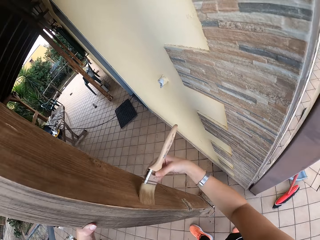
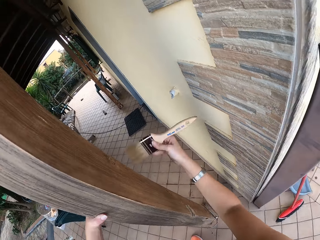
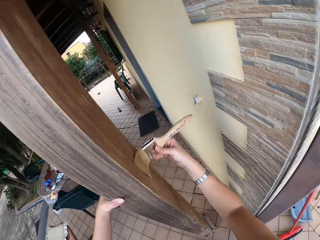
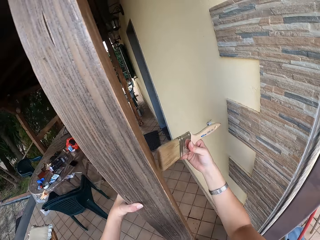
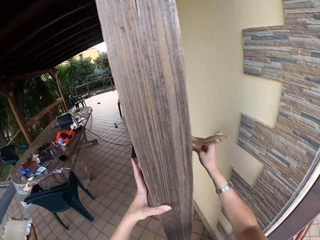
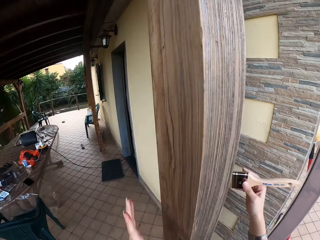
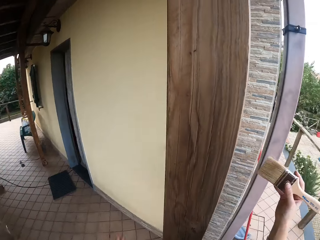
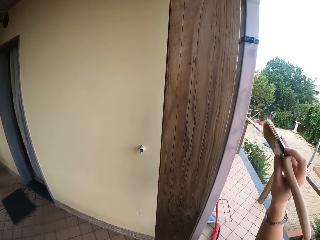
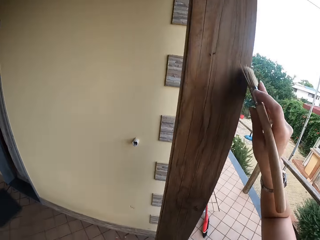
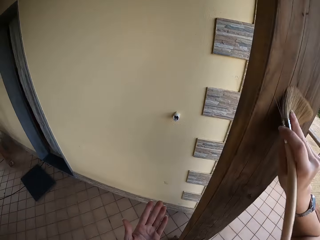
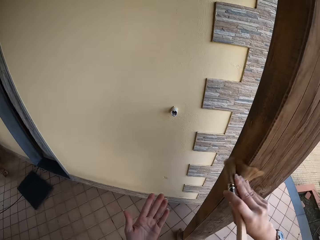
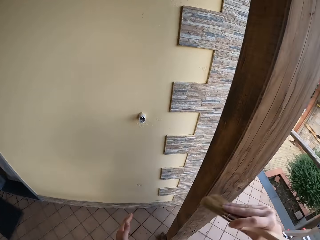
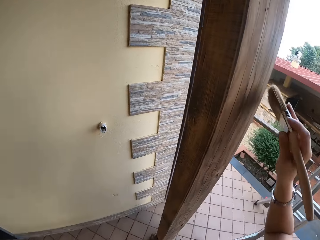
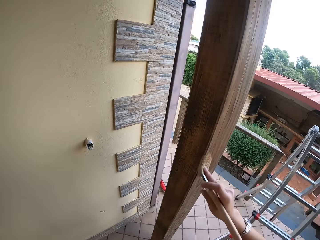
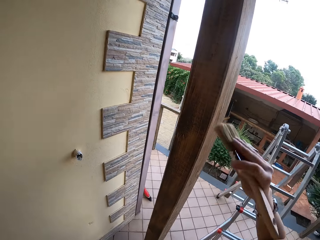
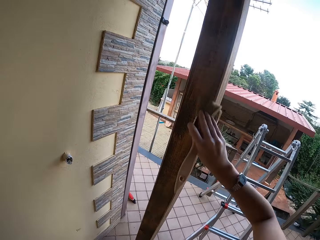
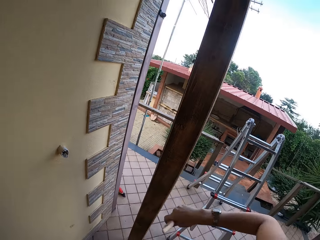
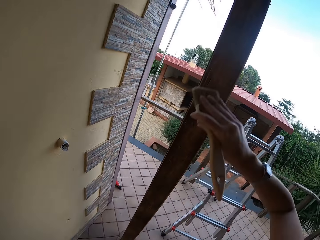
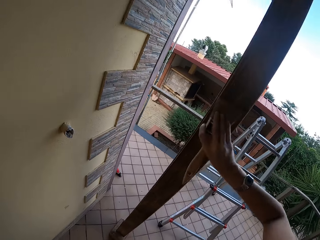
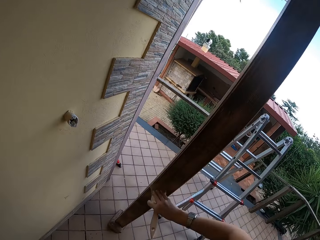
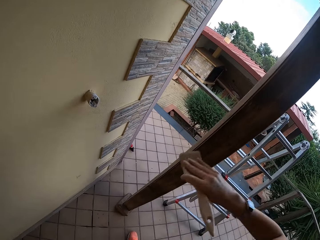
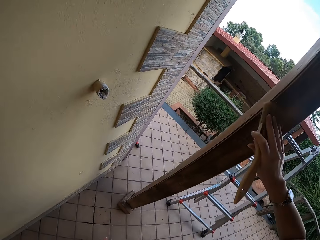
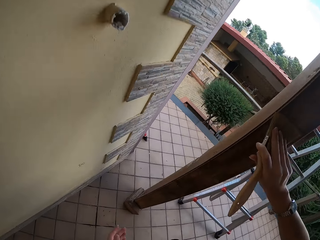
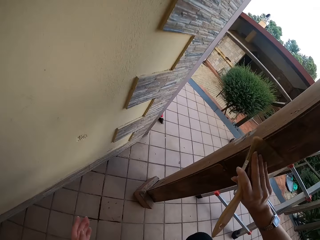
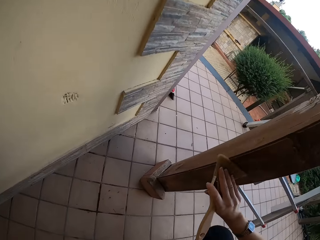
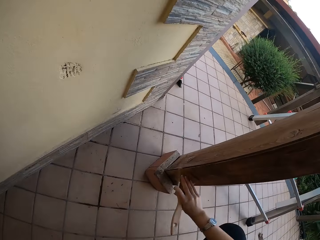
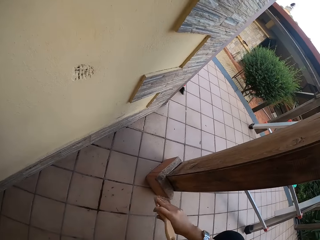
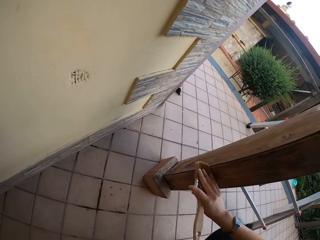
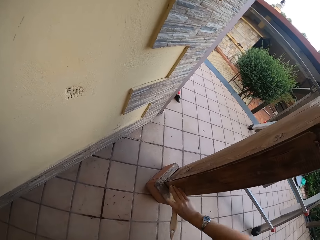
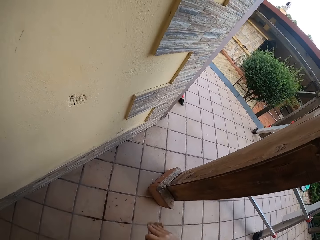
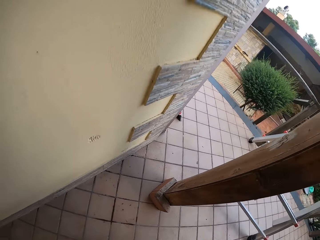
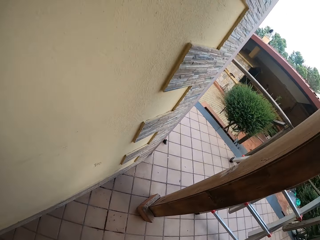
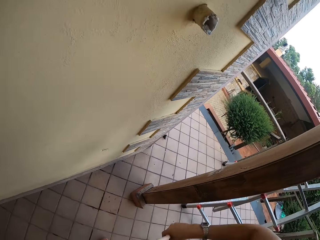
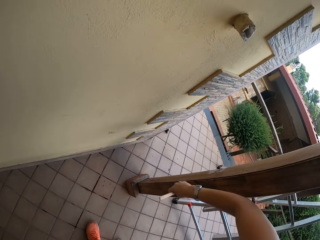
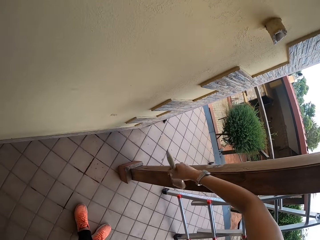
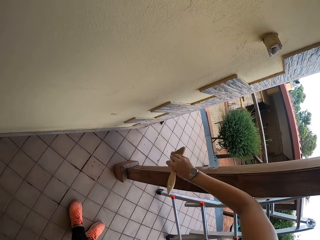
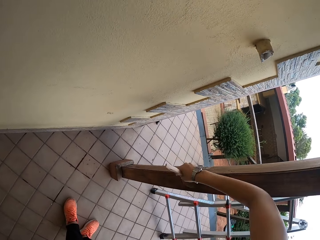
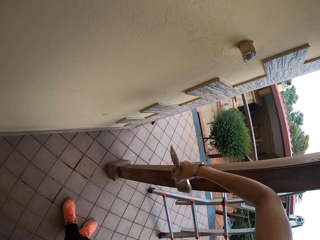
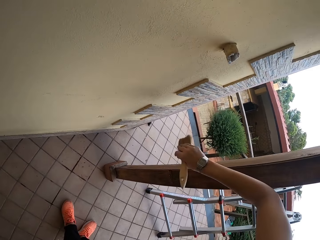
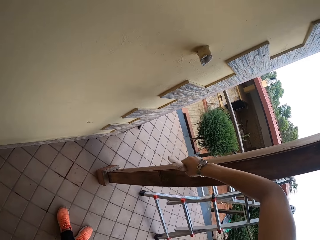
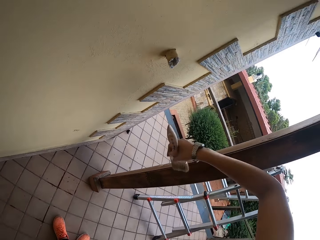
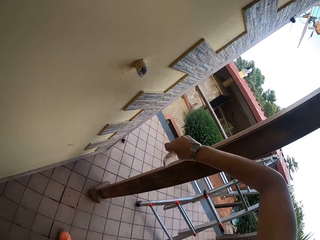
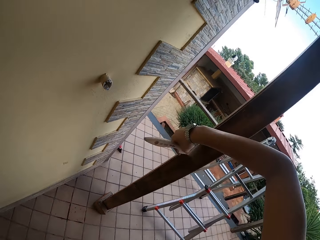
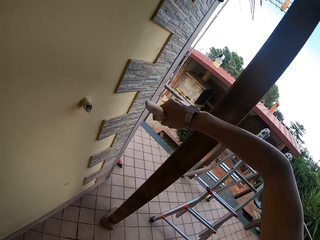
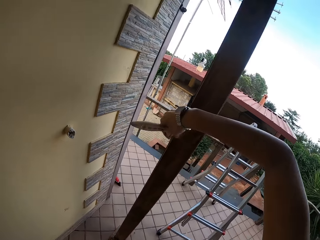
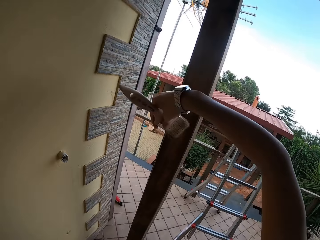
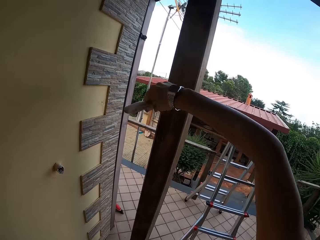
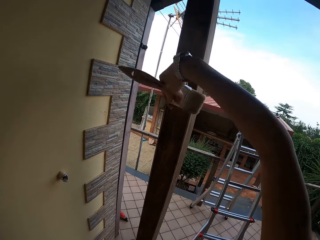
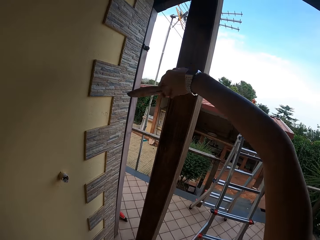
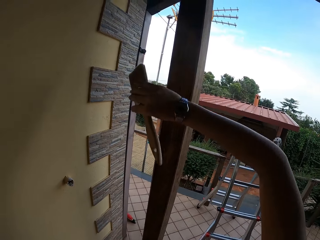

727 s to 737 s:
The camera wearer lets go of the wood, makes a step and paints the wood with a paintbrush. They look at the left hand. They paint the wood with the paintbrush. They turn the right hand. They paint the wood with the paintbrush.

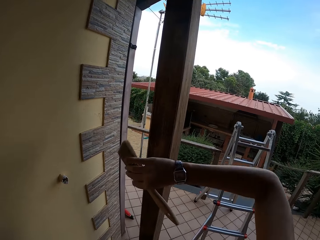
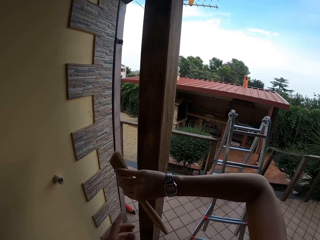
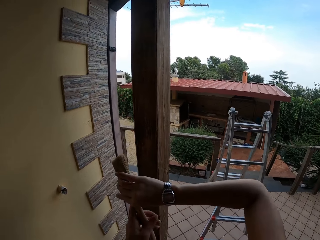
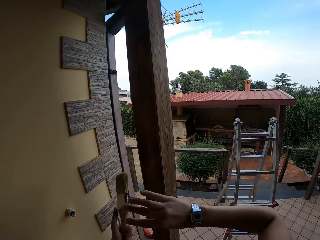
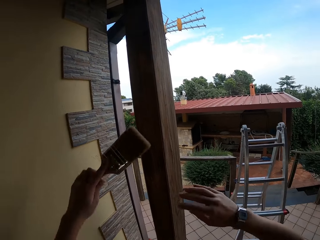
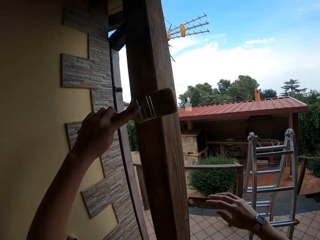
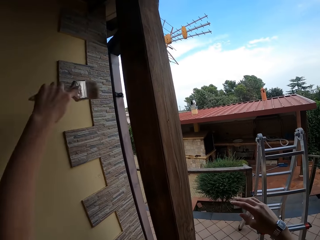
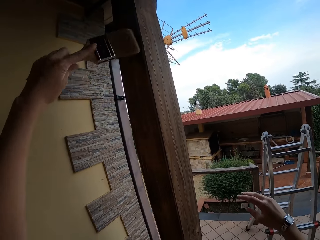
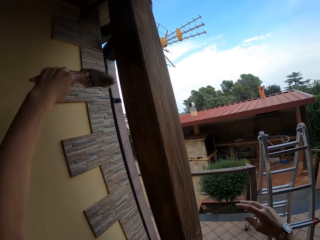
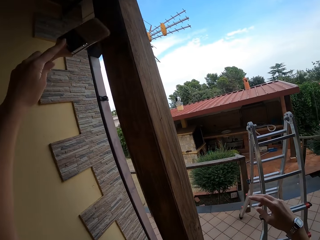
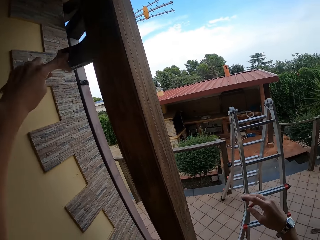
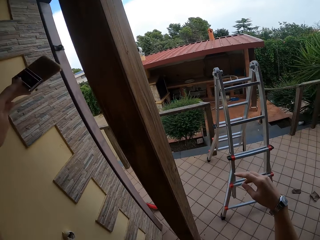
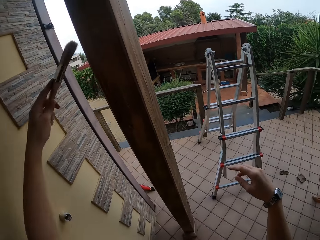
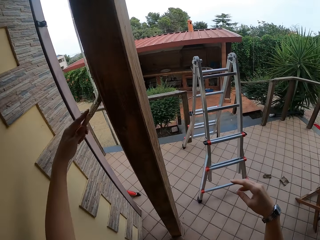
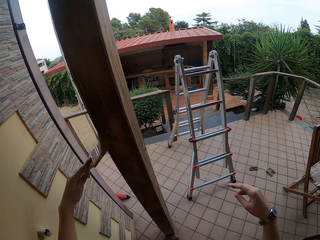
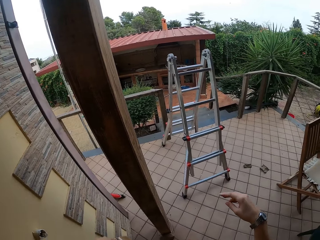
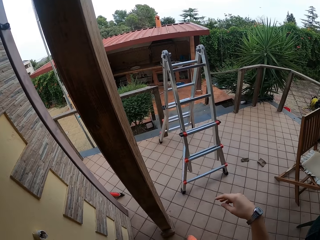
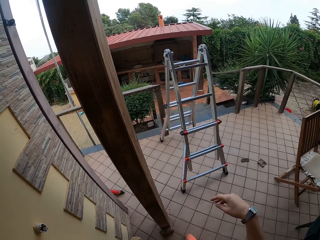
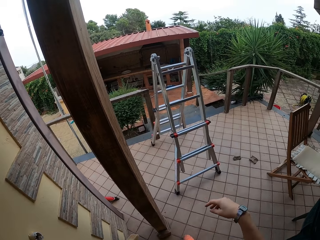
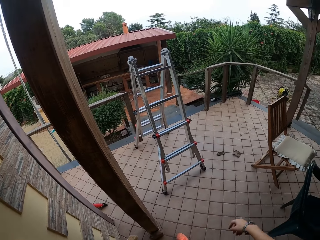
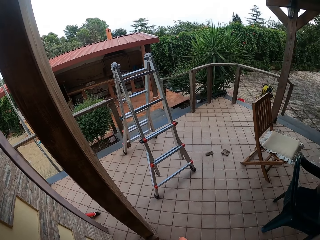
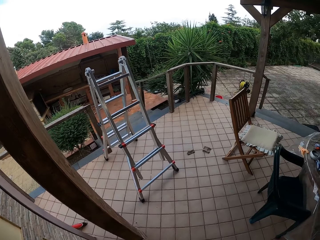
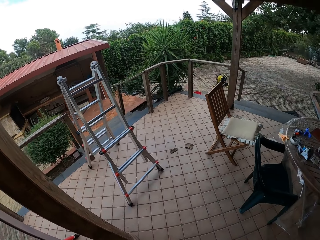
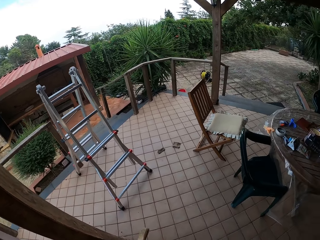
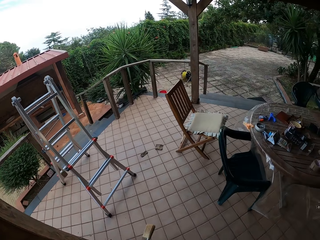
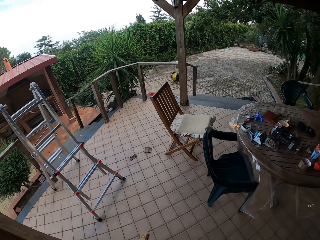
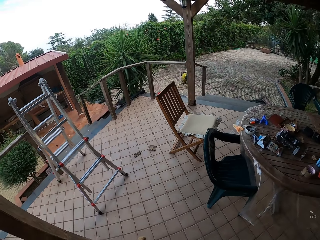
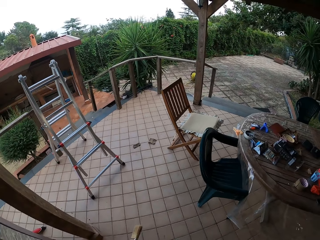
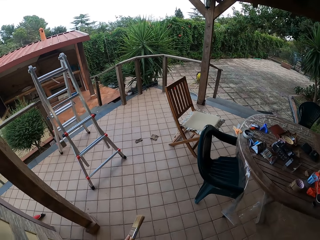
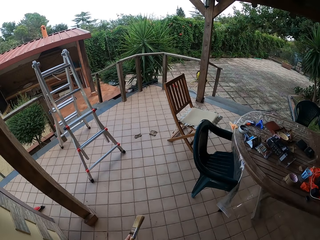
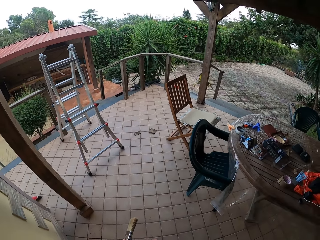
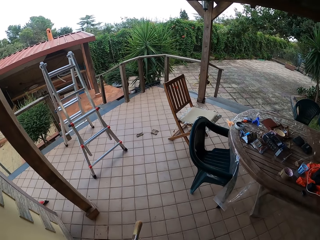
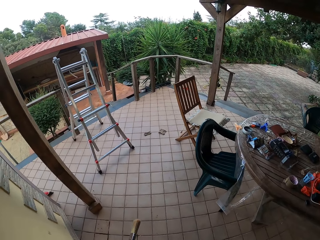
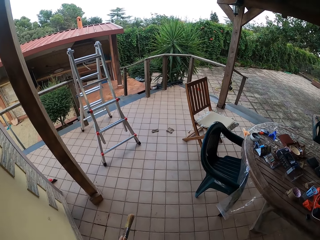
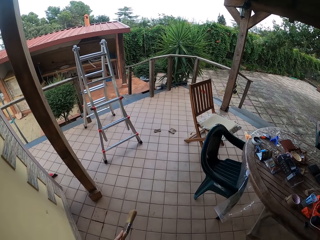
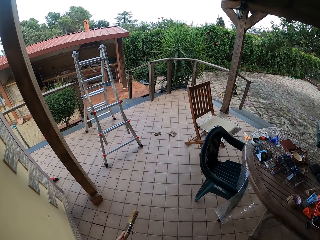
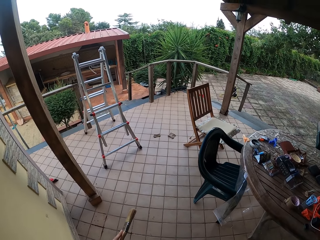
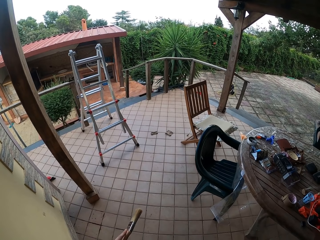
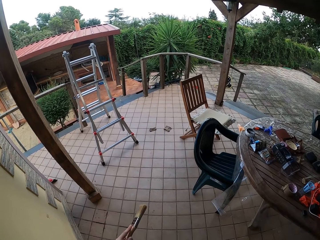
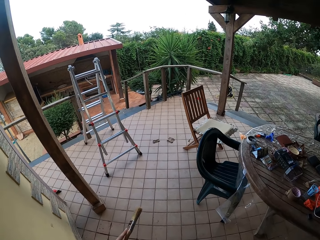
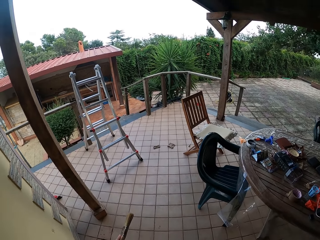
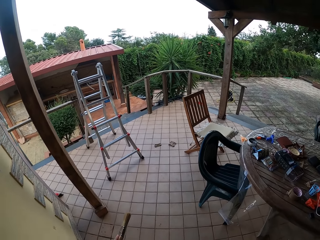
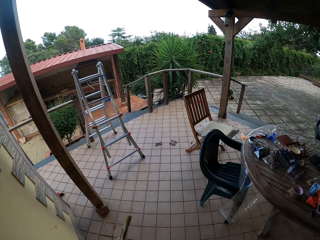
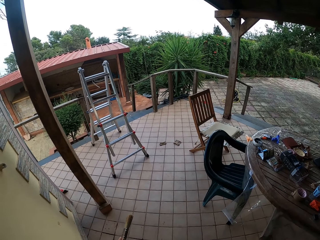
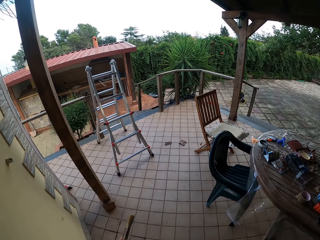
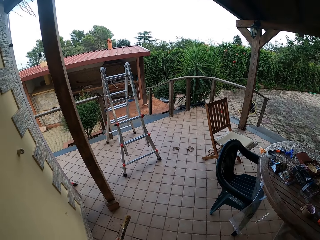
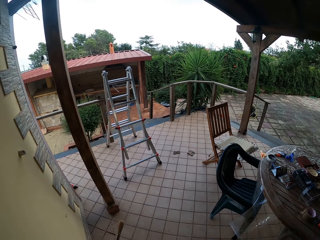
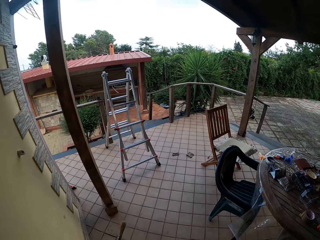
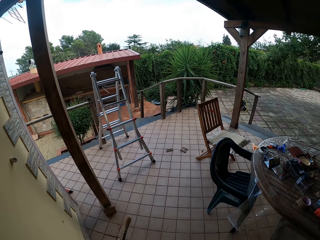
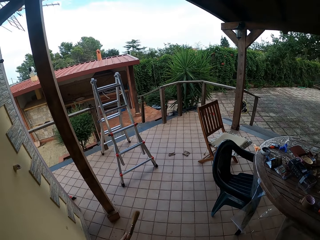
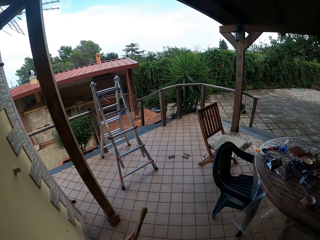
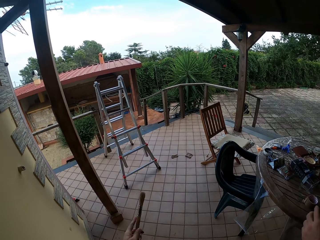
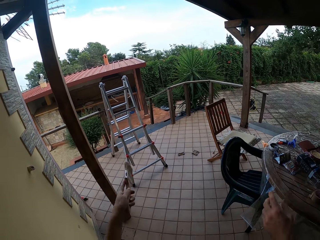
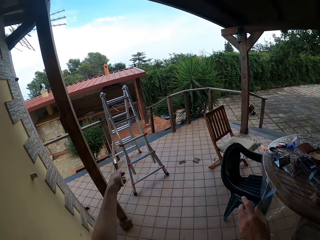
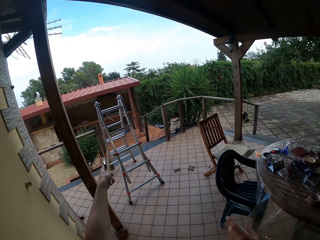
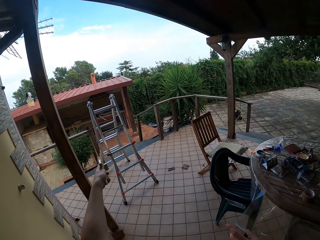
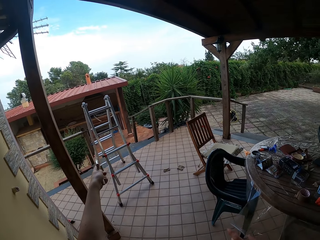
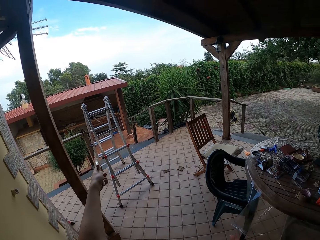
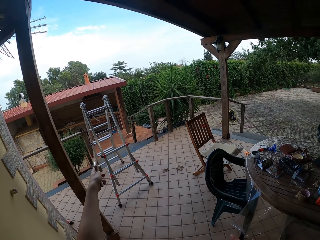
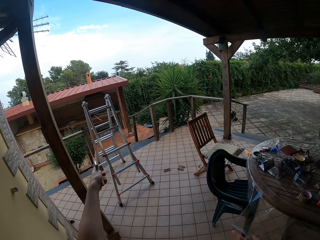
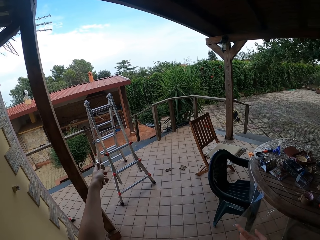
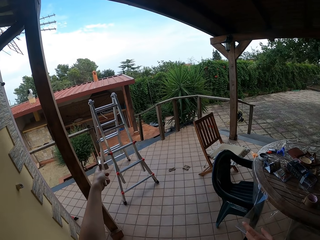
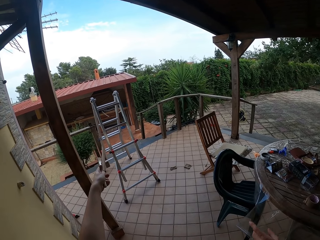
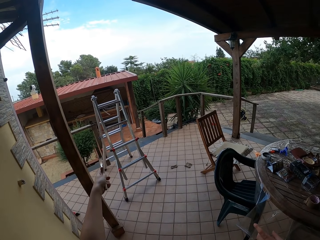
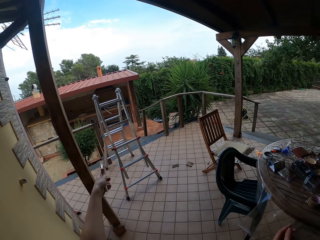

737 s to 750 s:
The camera wearer moves the paintbrush to her left hand. She wipes the wood with the paintbrush in her left hand. She looks around. She walks around. She looks around. She points at the ladder. She looks around.
